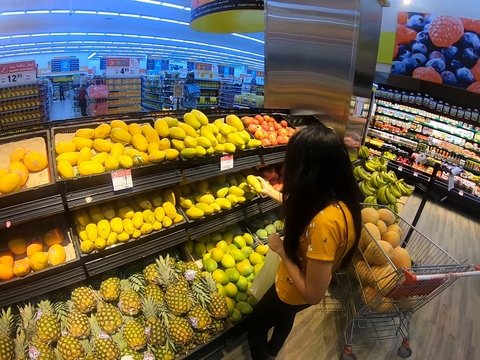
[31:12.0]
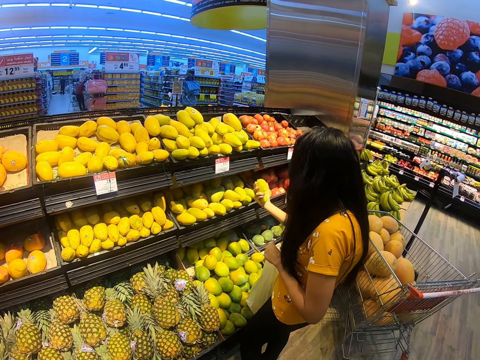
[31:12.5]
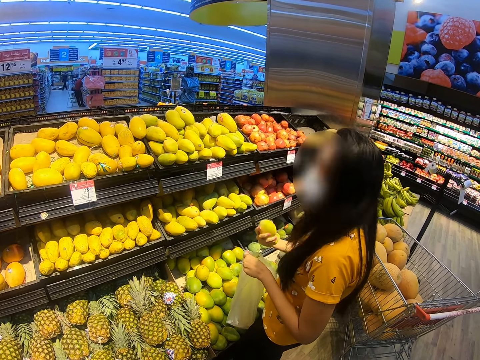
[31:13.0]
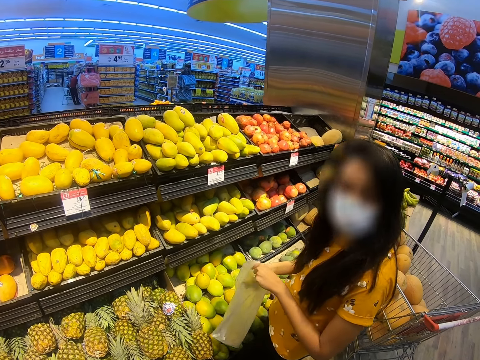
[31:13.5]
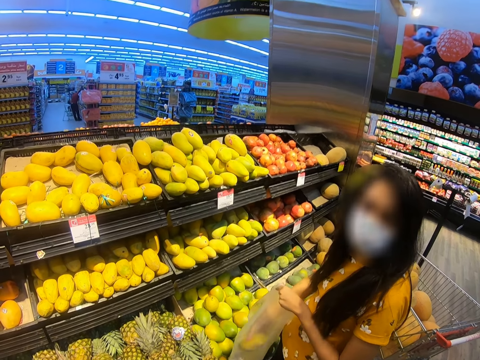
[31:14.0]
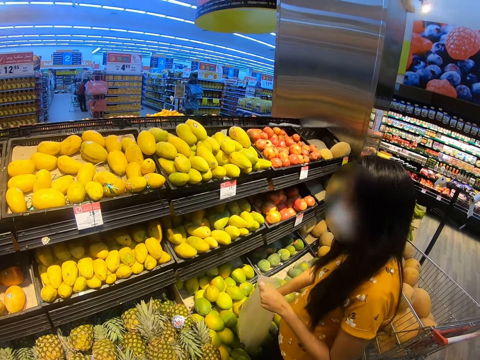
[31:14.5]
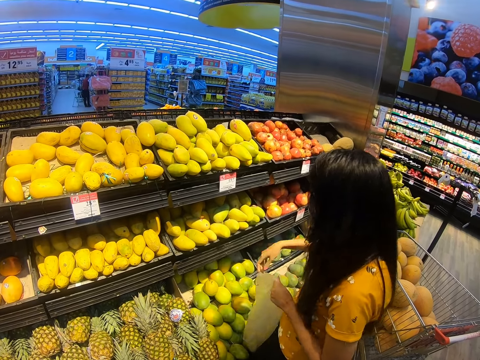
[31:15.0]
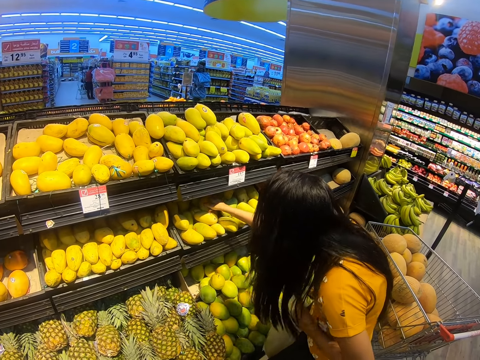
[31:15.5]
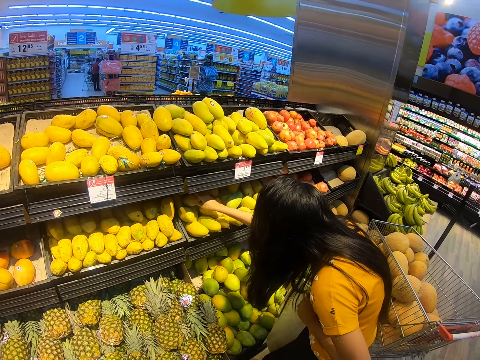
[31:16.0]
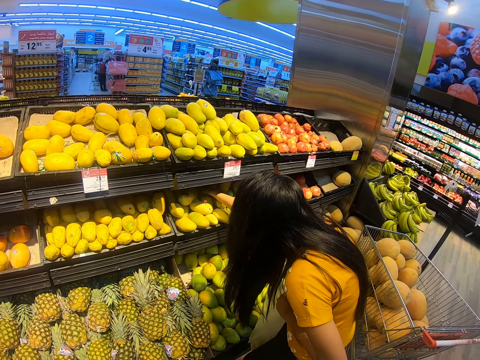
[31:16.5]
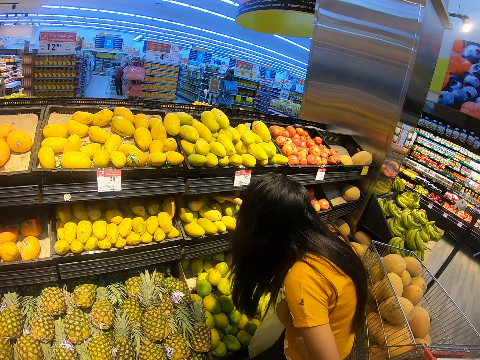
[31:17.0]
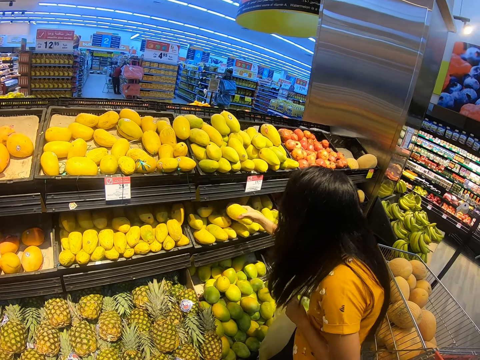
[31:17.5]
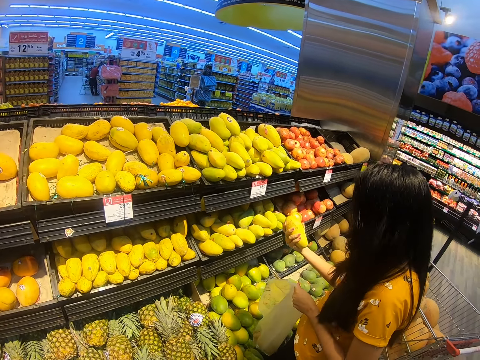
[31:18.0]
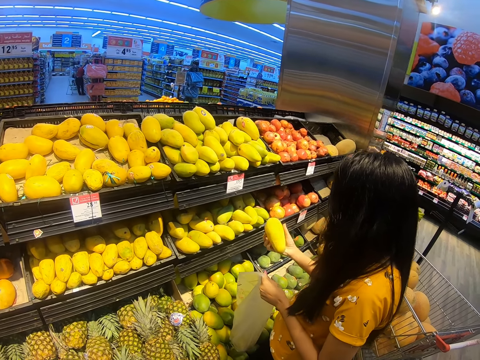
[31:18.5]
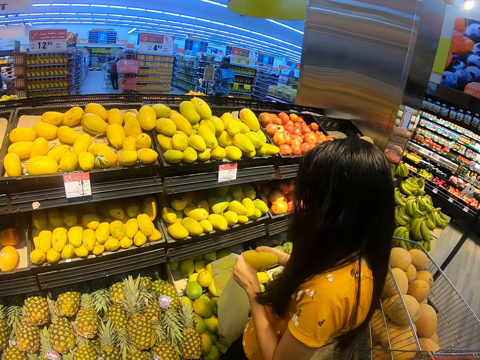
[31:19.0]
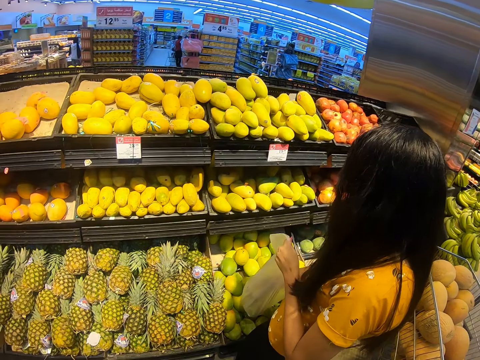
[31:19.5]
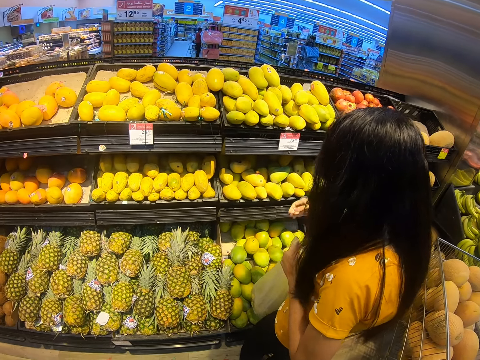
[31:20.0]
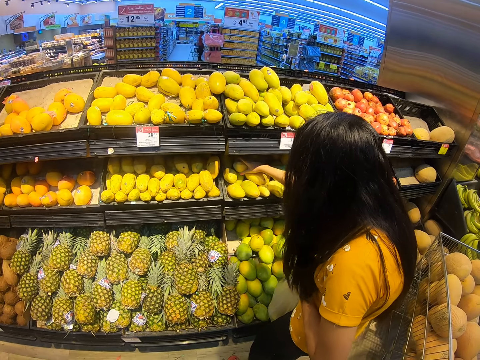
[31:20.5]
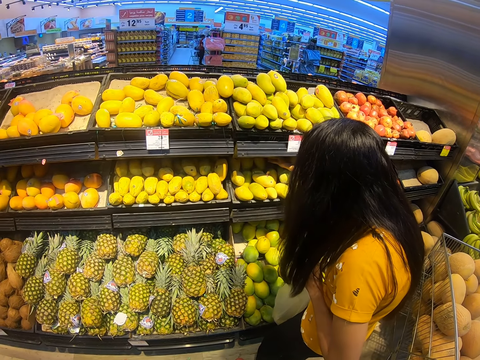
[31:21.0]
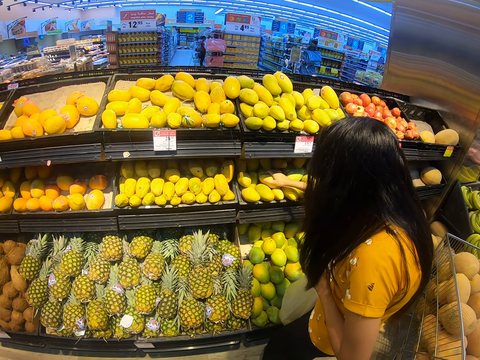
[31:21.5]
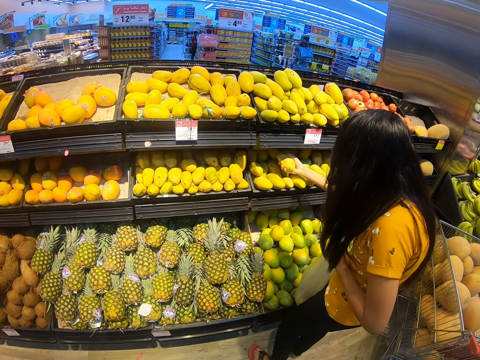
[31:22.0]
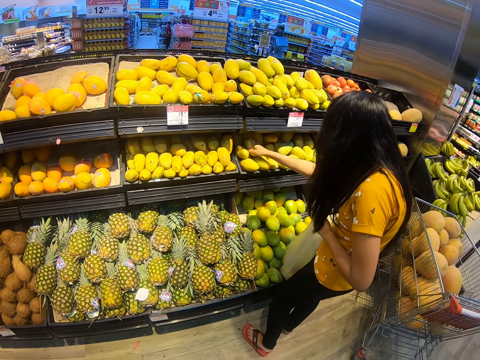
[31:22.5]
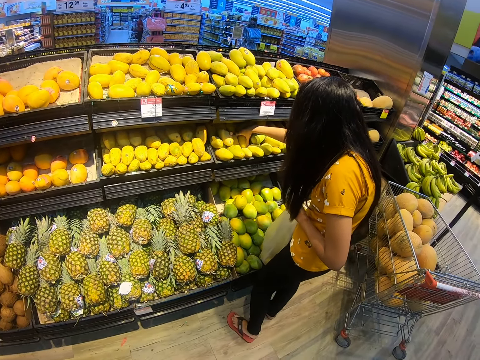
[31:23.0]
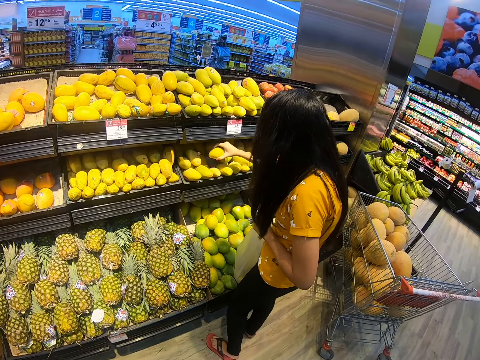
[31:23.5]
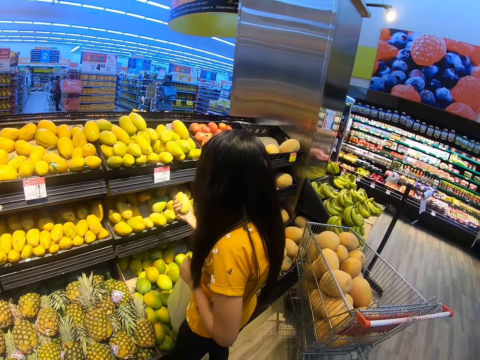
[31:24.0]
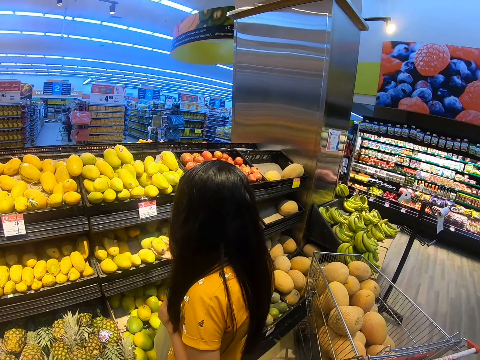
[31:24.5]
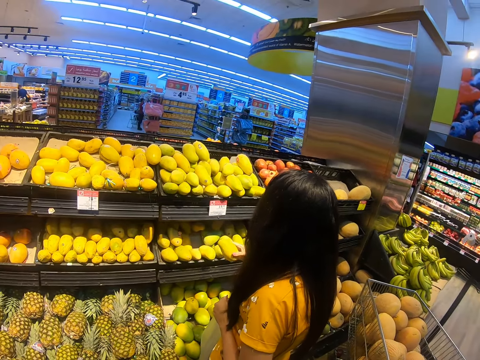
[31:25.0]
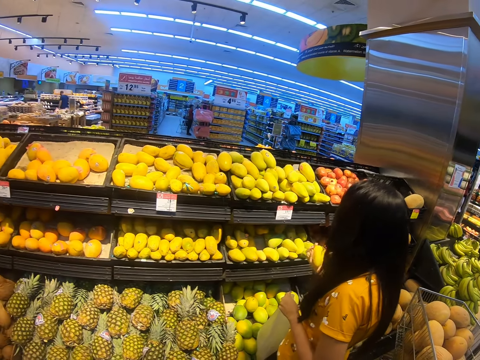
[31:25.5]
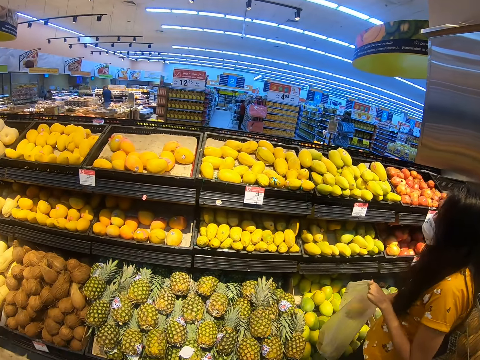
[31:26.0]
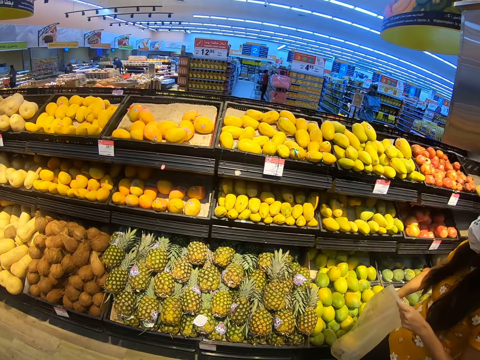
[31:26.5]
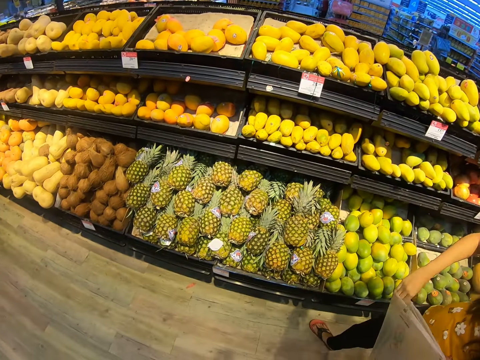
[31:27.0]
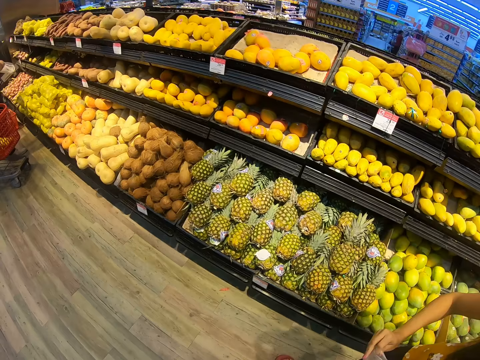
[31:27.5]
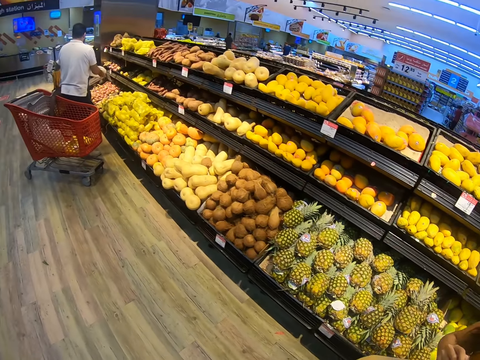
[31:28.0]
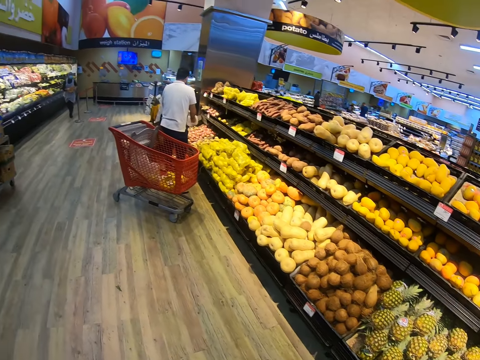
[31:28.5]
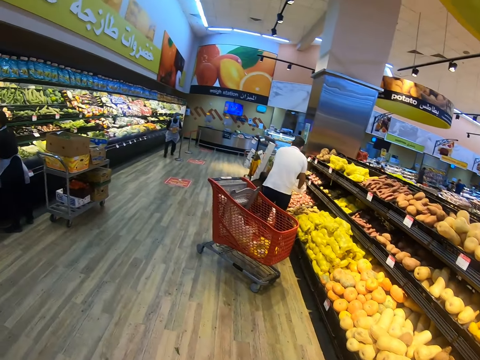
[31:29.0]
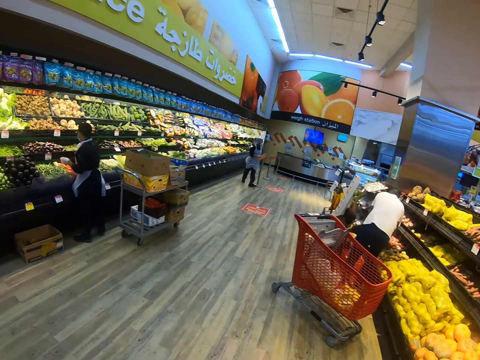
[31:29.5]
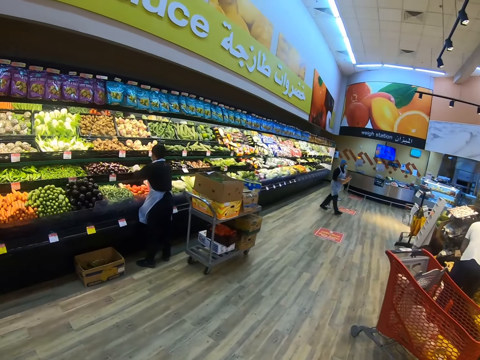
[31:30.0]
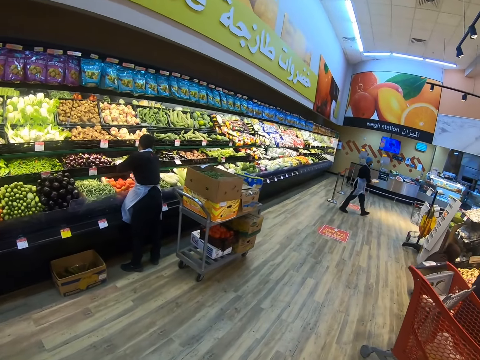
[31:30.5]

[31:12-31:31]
A person puts a mango in a carrier bag, picks mangoes on a shelf, puts a mango in the carrier bag, picks mangoes on the shelf, puts a mango in the carrier bag, and walks in a supermarket.

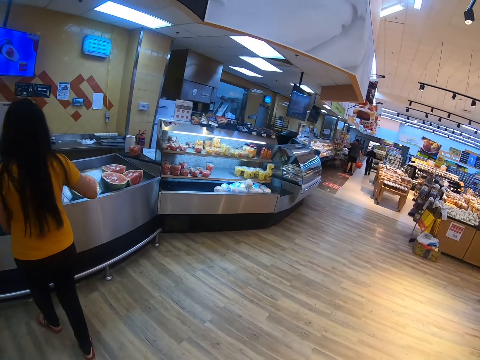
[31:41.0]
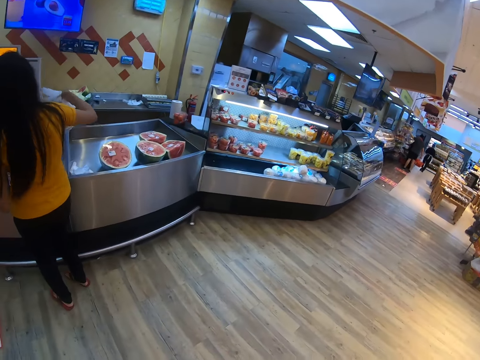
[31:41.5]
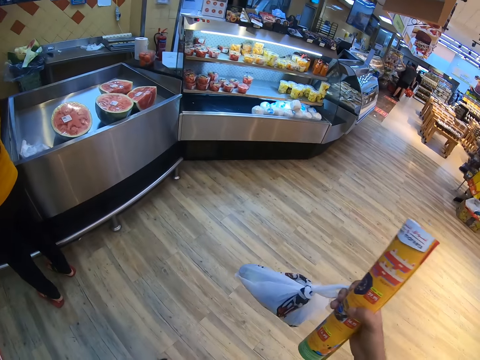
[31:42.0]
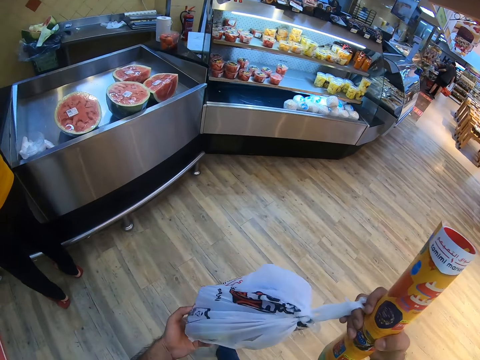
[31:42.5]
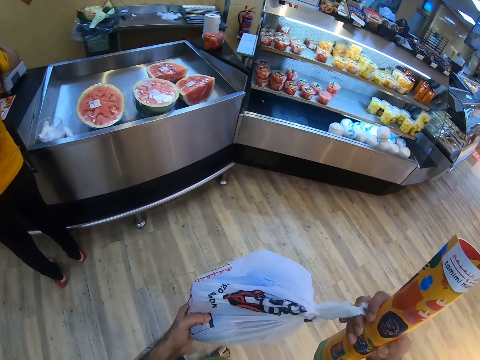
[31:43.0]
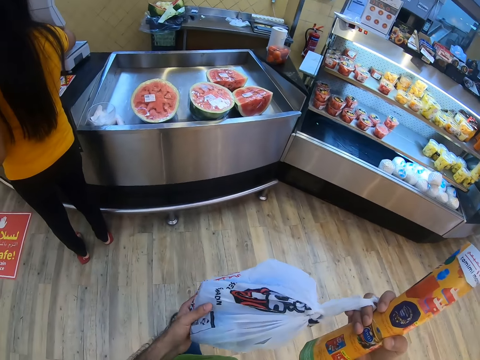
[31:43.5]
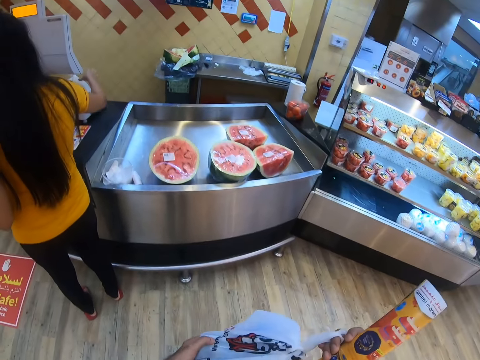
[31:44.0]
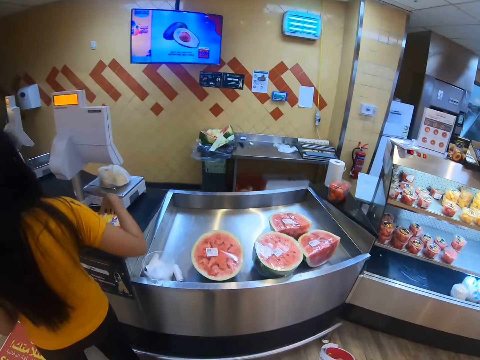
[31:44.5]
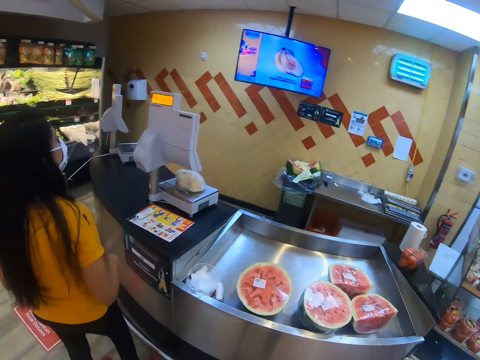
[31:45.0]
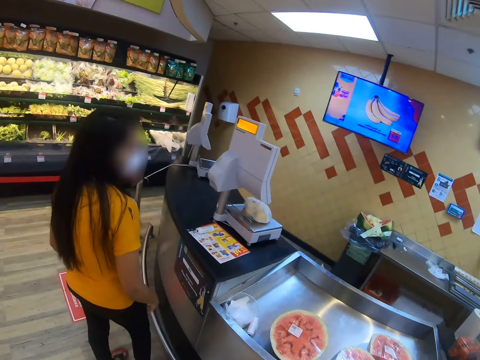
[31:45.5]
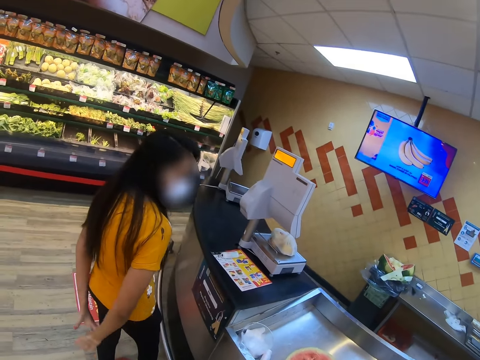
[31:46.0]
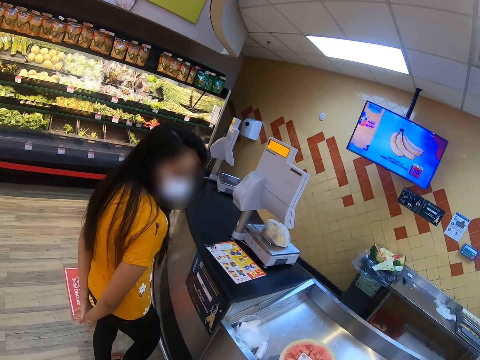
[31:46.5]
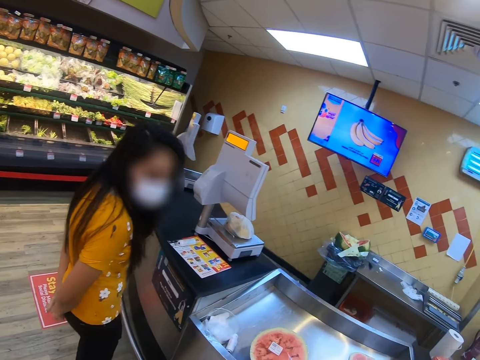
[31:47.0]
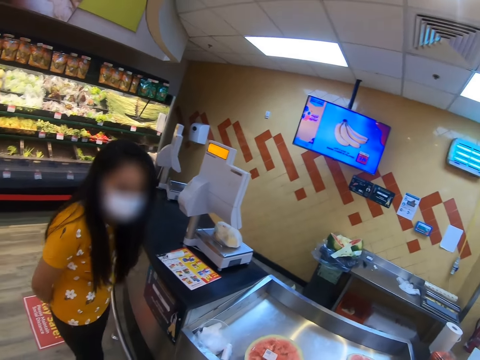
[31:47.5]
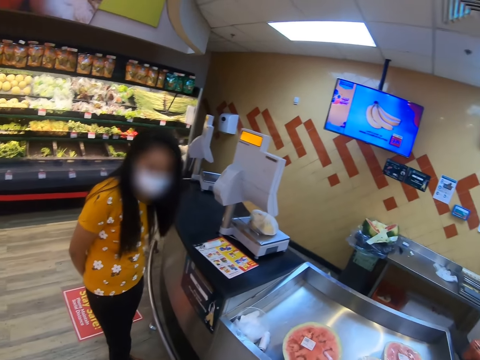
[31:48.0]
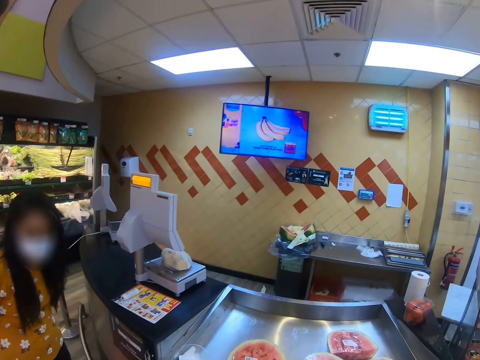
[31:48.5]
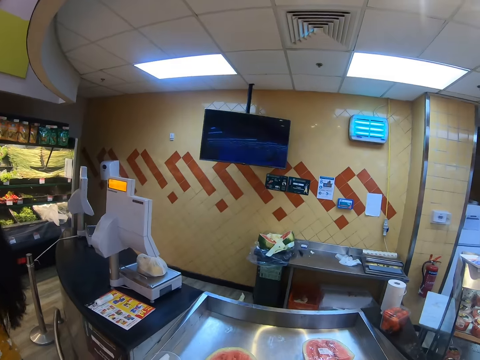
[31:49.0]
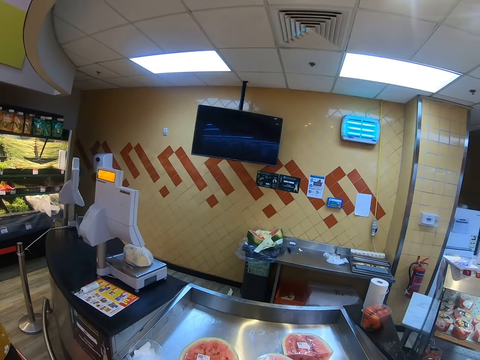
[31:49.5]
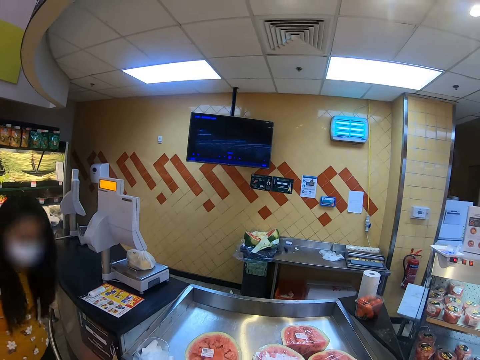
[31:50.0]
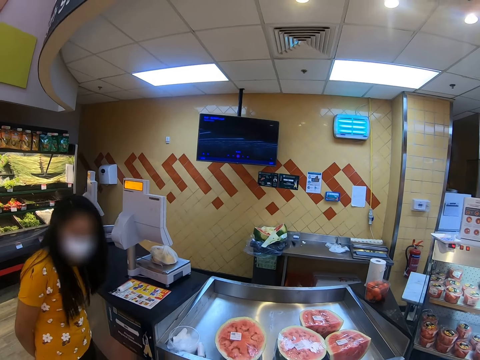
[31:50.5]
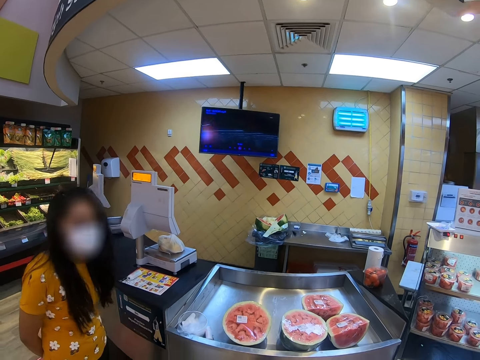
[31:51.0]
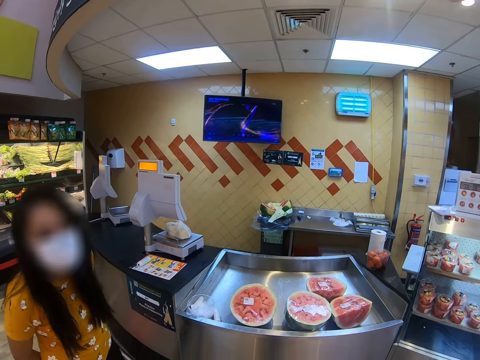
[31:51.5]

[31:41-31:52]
A person puts the mangoes on a weighing scale. The camera wearer lifts a paper bag. The person converses with the camera wearer. The person converses with the camera wearer again. The camera wearer dialogues with the person.
